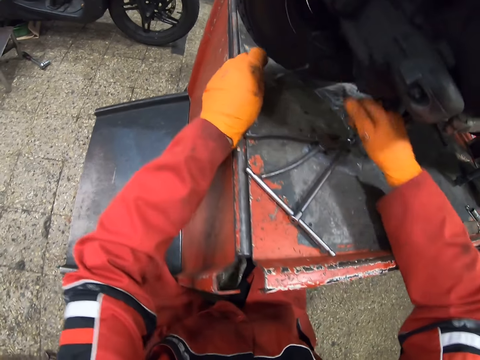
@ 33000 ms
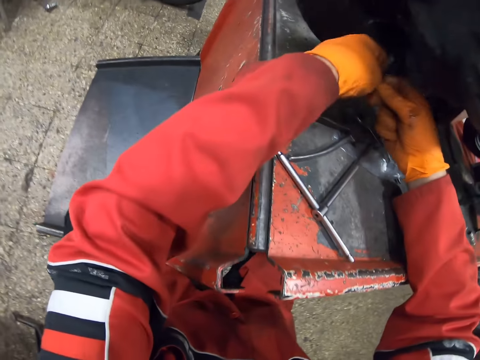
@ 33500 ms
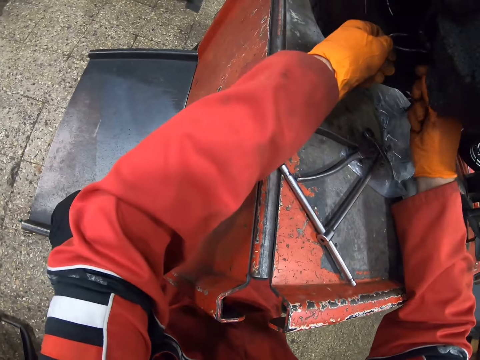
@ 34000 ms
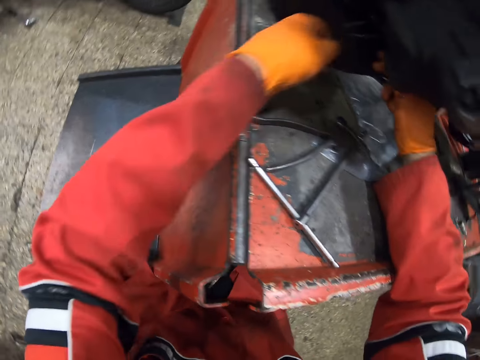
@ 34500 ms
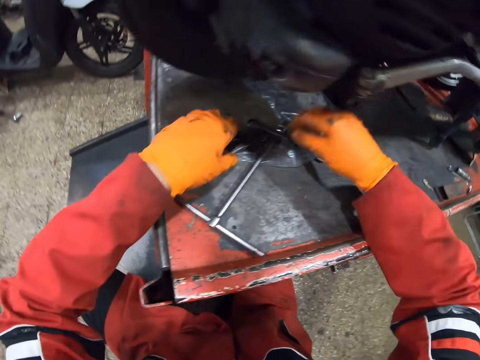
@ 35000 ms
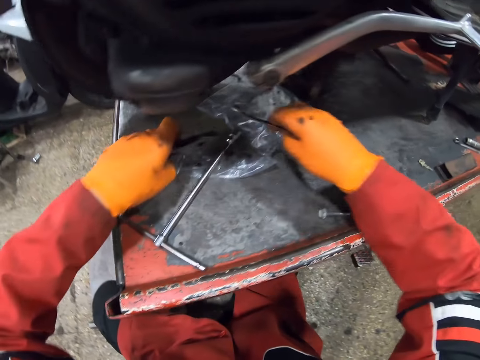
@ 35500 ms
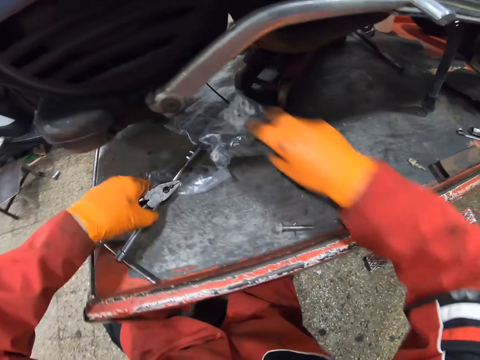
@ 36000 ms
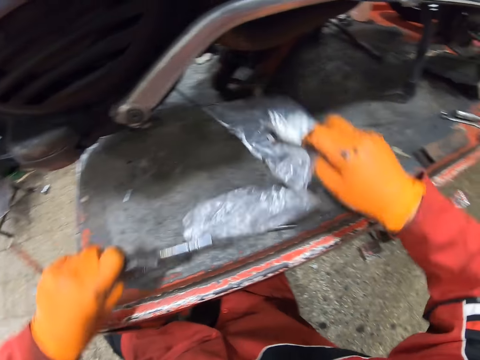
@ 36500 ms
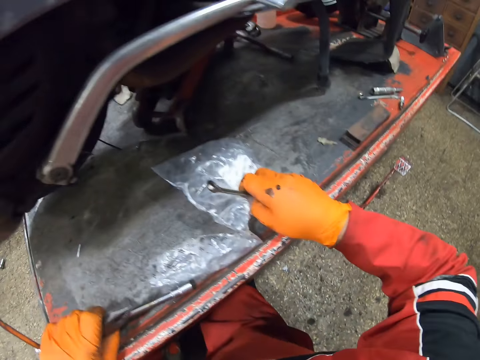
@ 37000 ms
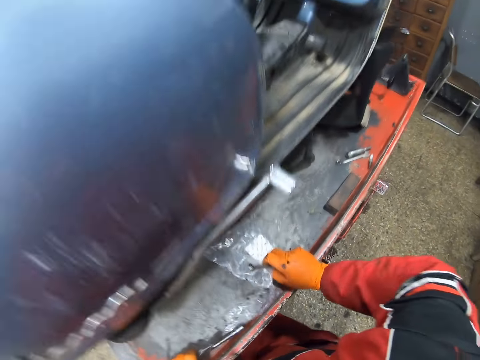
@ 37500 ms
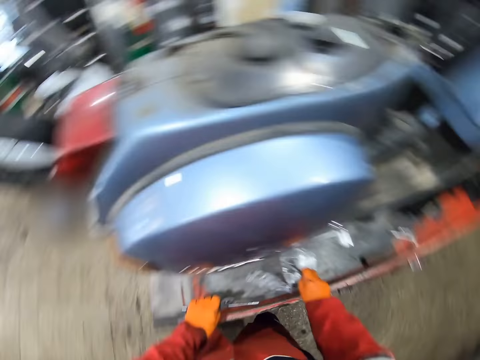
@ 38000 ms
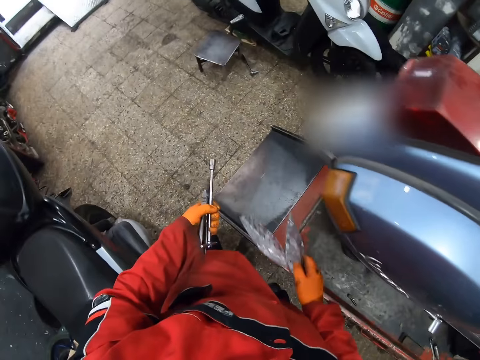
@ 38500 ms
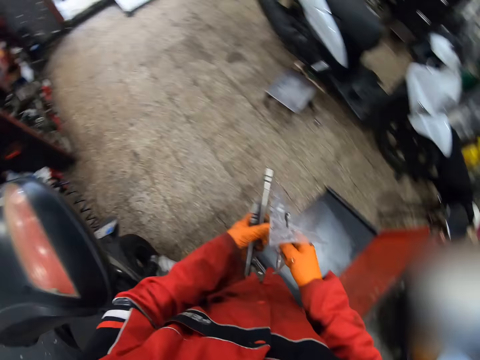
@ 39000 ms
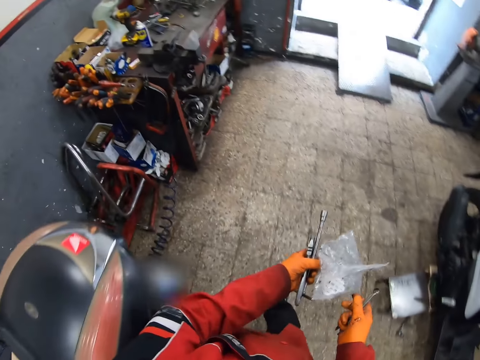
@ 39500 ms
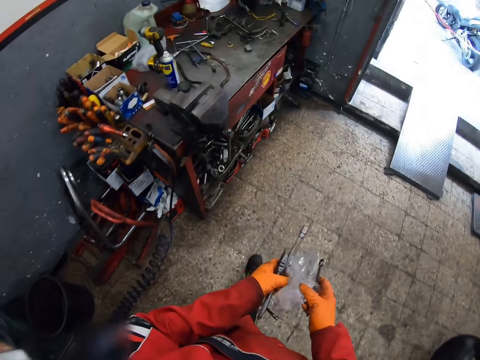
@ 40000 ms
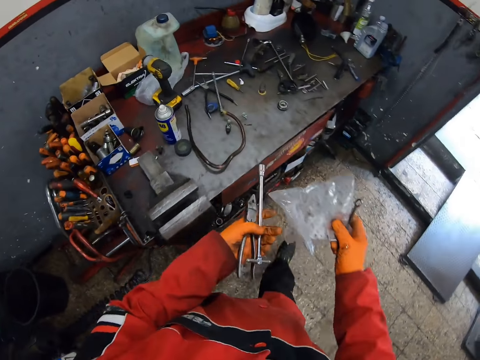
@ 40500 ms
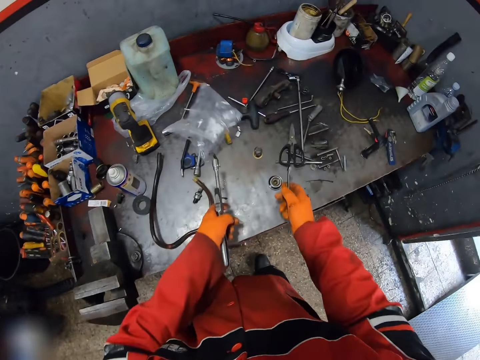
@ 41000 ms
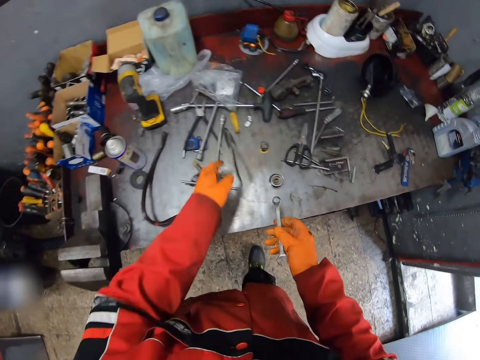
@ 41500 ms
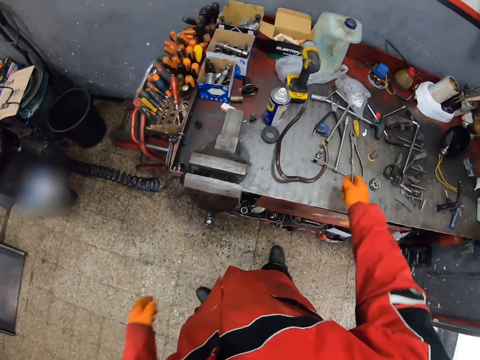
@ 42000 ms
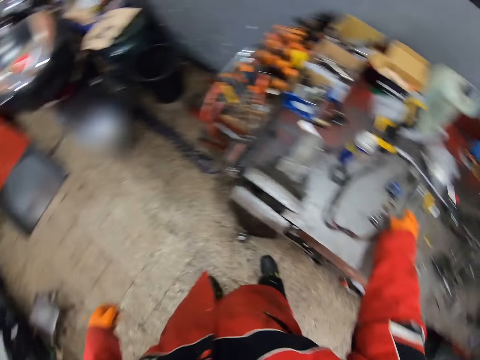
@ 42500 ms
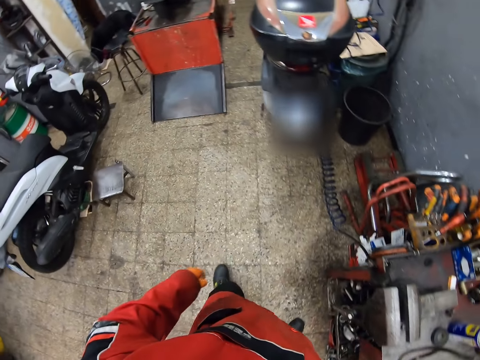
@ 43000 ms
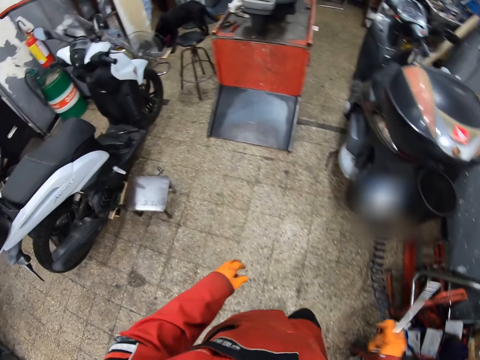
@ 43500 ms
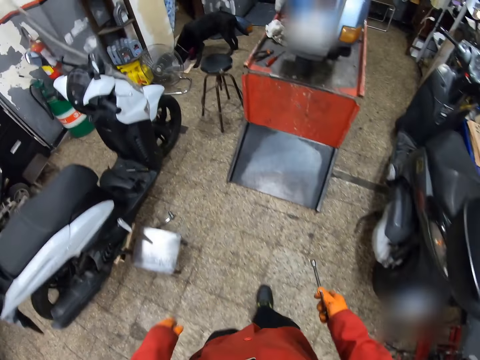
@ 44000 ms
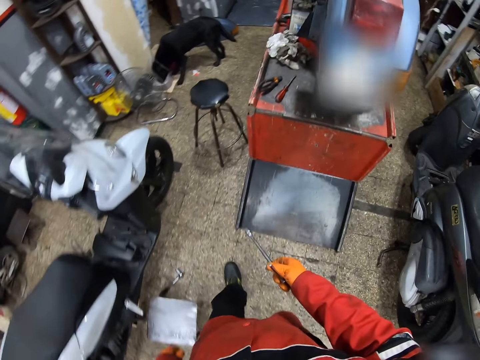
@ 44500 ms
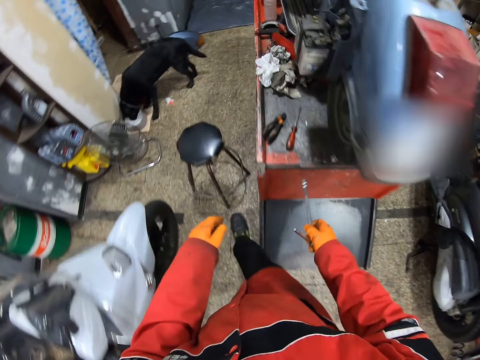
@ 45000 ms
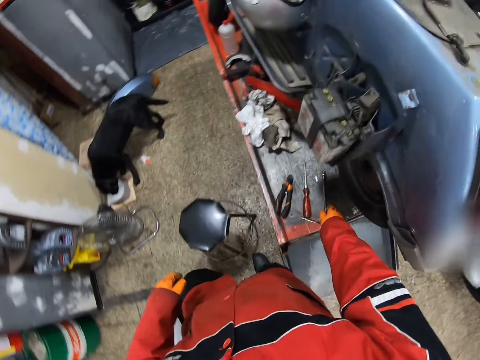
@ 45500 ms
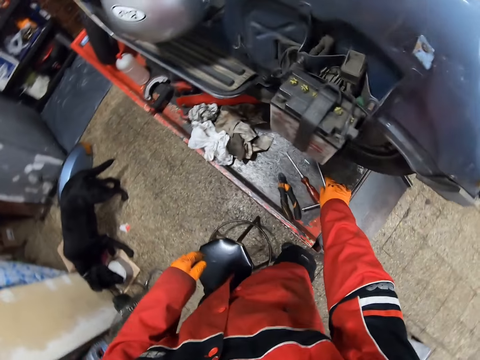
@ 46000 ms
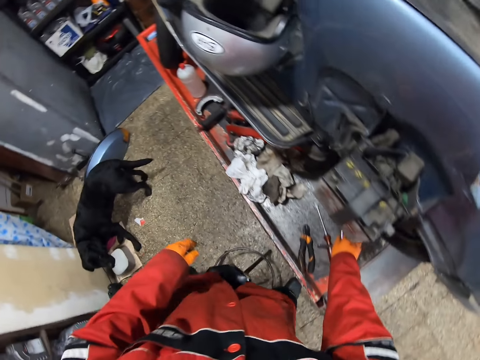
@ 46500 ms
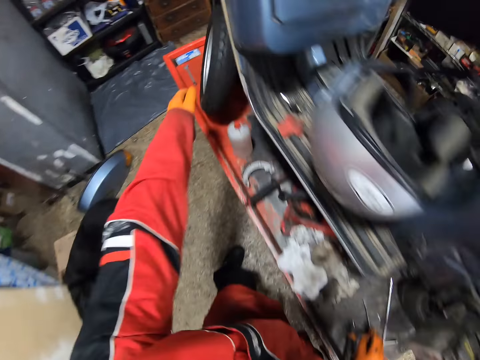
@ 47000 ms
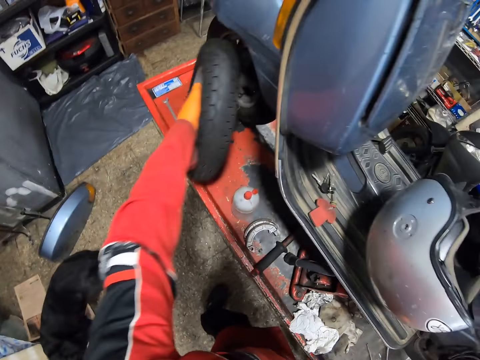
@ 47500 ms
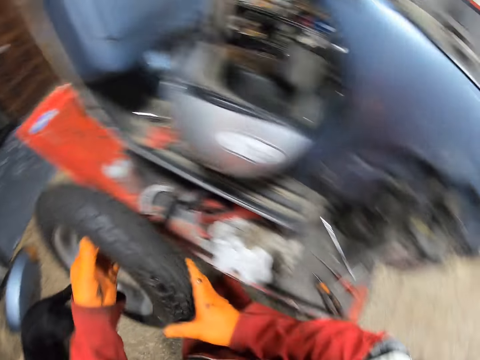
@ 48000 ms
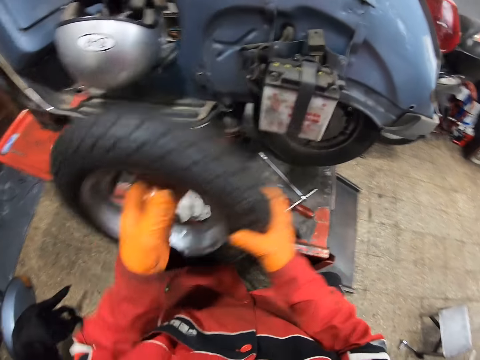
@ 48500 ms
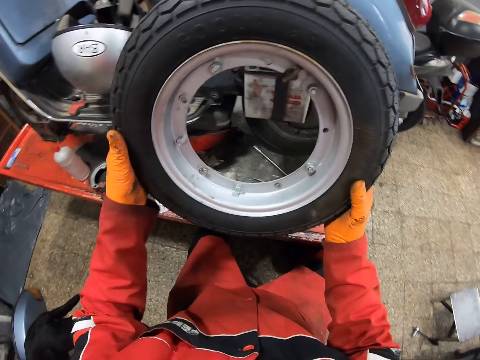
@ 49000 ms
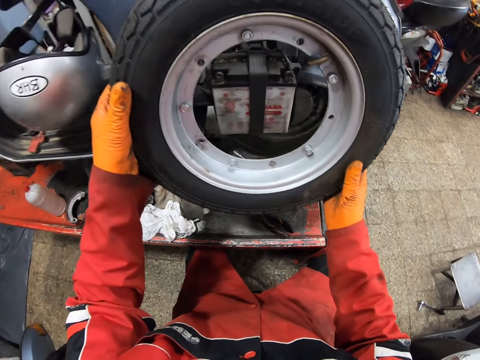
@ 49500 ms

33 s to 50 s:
The camera wearer drops the spanner on the workshop lift table with his gloved right hand. He removes both gloved hands from the scooter on the workshop lift table. He picks up the plier, spanner and nylon on the workshop lift table with both gloved hands. He walks to a table in the workshop. He drops the nylon on the table with his gloved right hand. He drops the spanner and plier on the table with his gloved left hand. He walks to the scooter on the workshop lift table. A dog walks in the workshop. The camera wearer drops the spanner on the workshop lift table with his gloved right hand. He picks up a wheel from the workshop lift table with his gloved left hand. He places the wheel on the scooter with both hands.

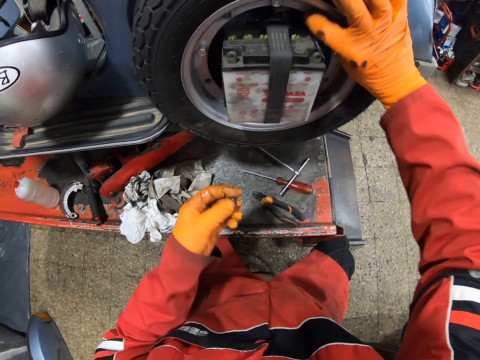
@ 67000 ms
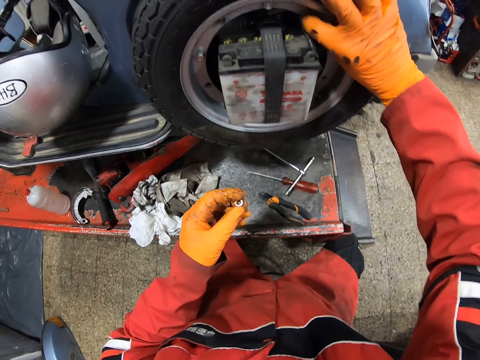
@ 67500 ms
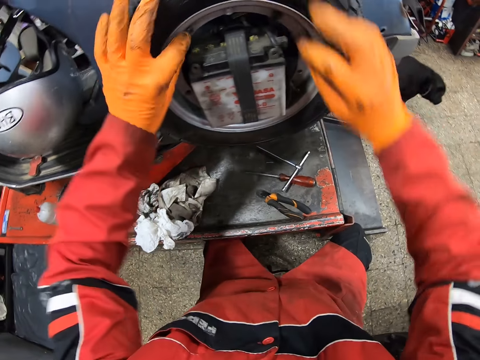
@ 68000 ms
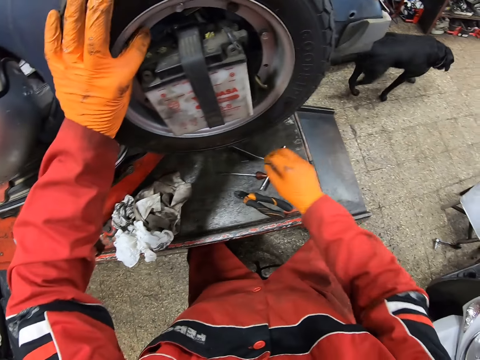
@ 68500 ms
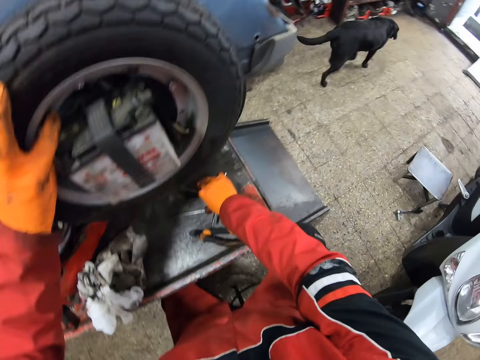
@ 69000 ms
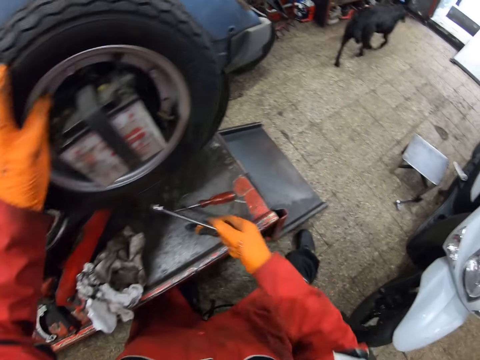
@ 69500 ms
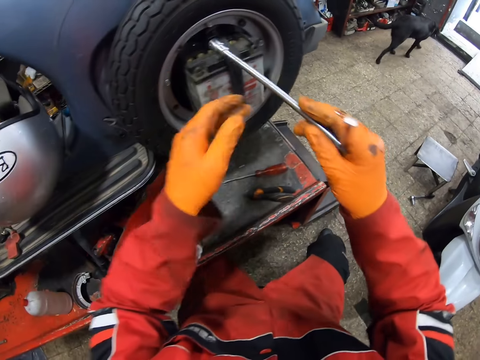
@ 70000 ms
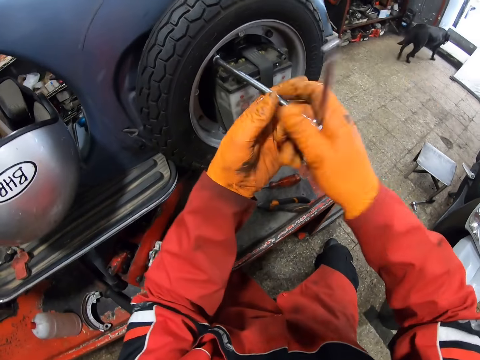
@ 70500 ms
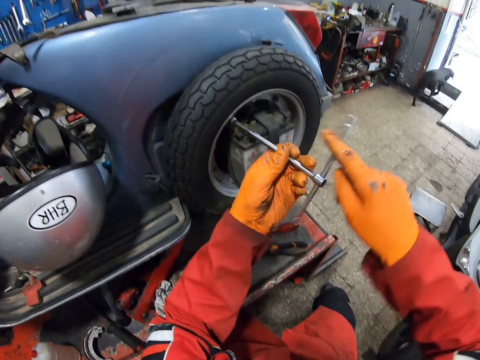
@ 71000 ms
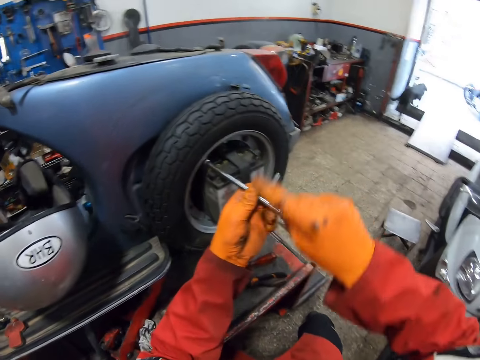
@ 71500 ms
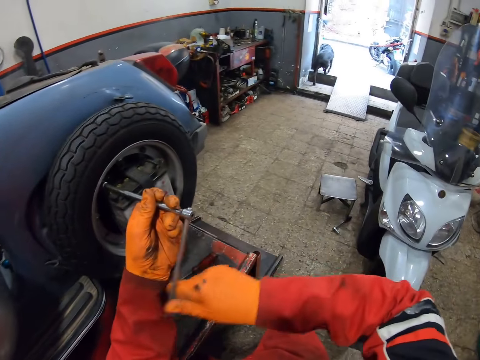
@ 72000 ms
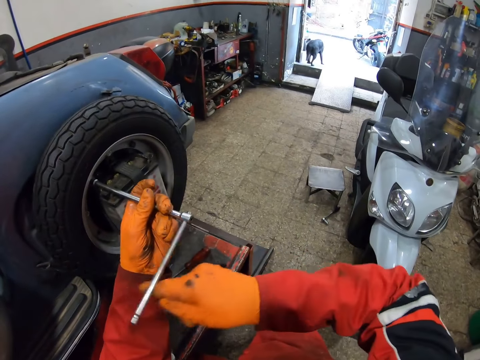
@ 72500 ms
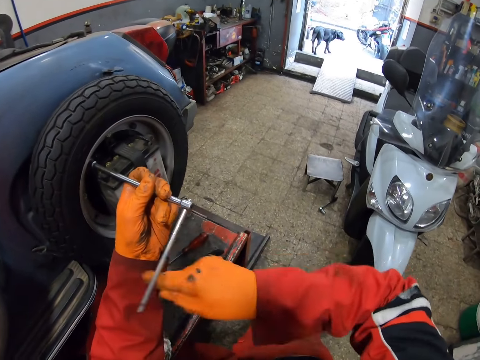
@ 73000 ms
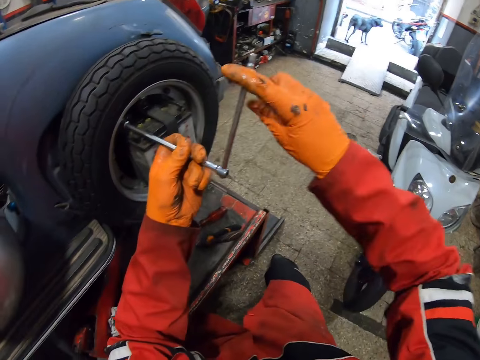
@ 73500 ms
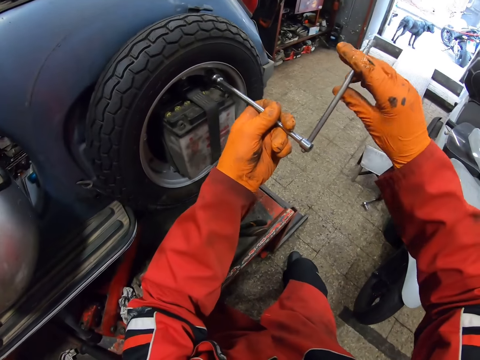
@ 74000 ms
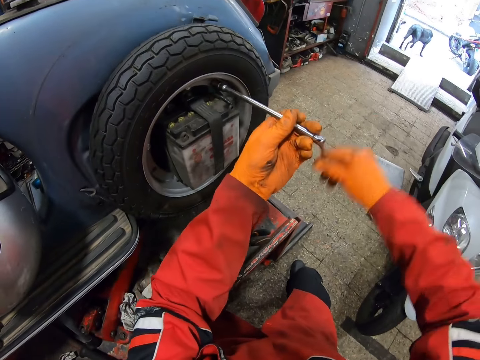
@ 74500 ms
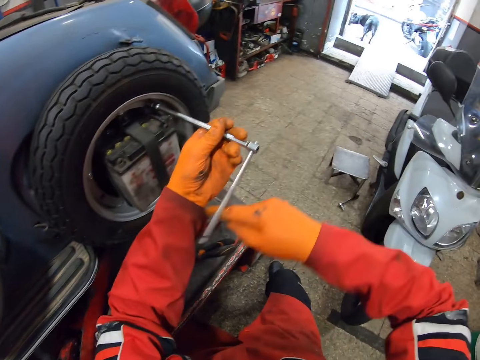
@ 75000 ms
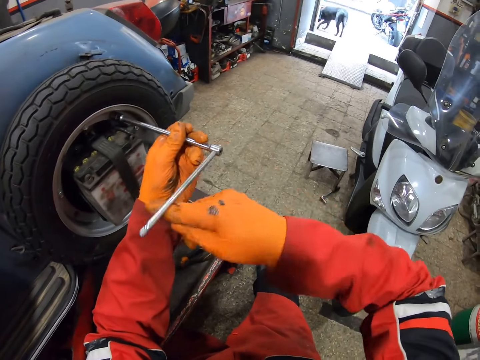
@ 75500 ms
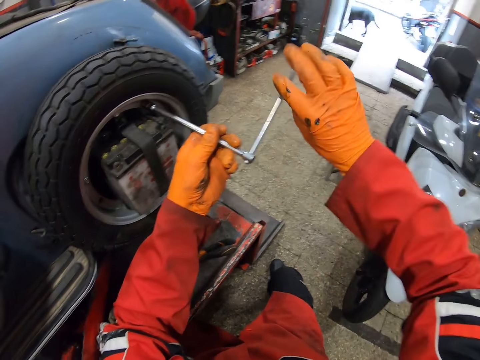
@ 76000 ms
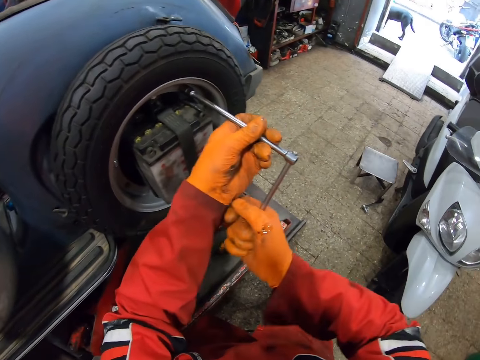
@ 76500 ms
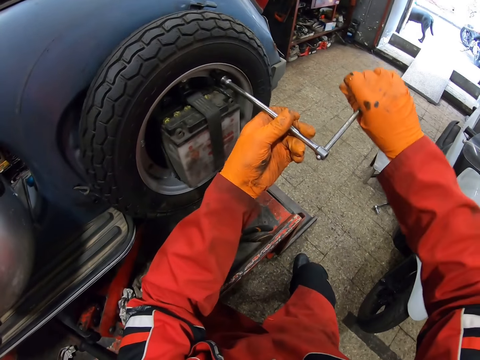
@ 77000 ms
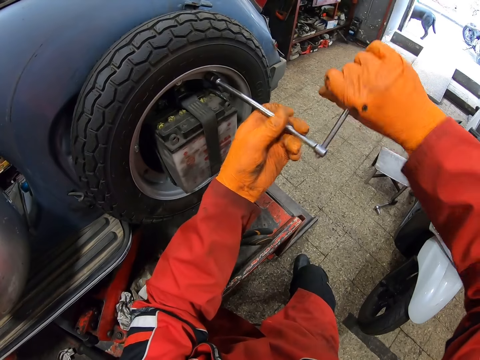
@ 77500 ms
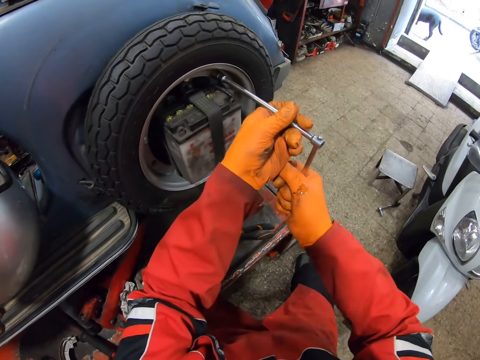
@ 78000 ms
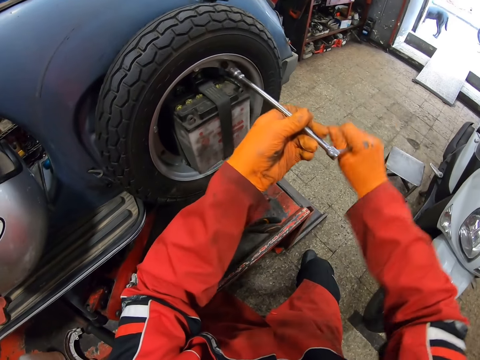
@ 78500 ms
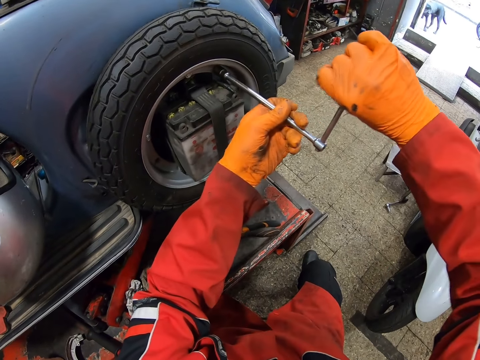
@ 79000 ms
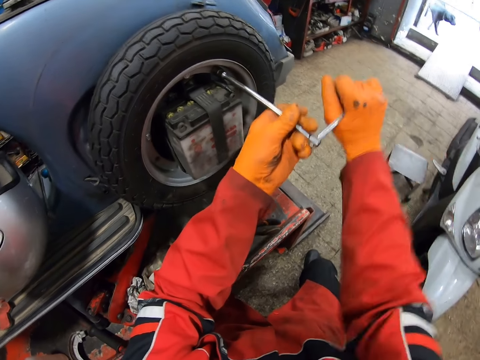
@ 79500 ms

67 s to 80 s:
The camera wearer picks up the spanner from the workshop lift table with his gloved left hand. He tightens bolts on the scooter with the spanner in his gloved right hand.
